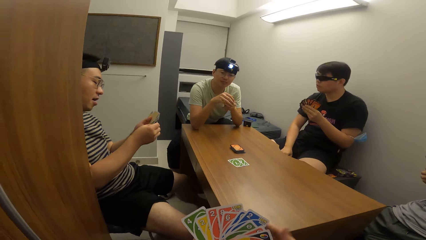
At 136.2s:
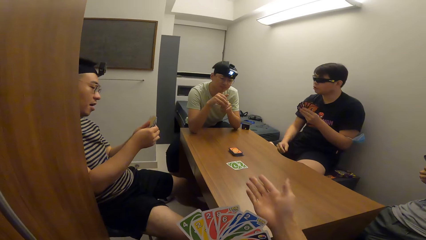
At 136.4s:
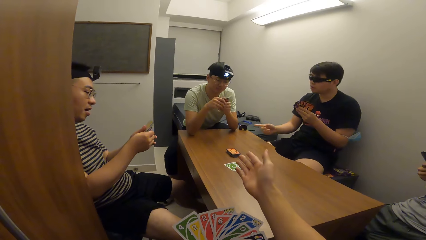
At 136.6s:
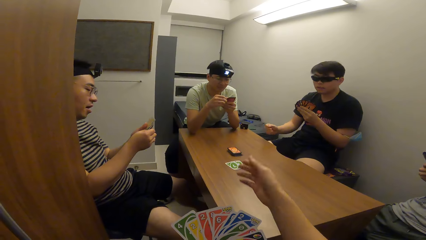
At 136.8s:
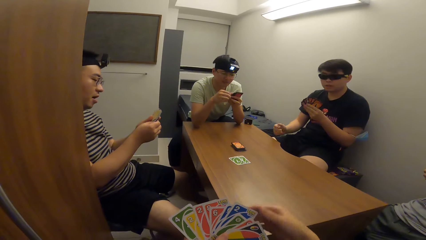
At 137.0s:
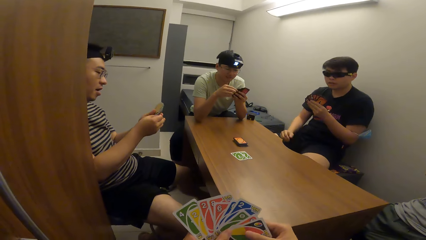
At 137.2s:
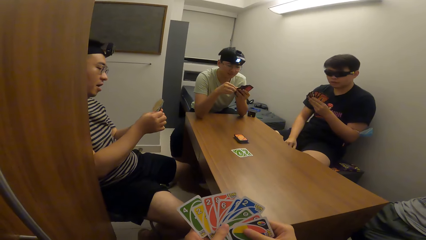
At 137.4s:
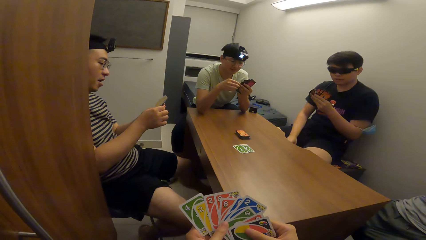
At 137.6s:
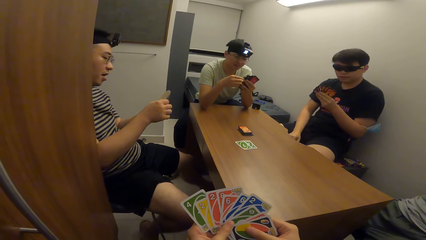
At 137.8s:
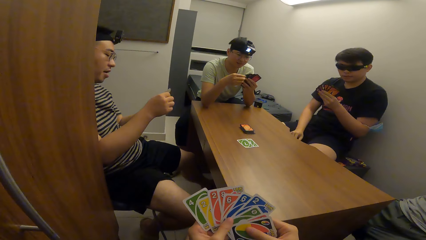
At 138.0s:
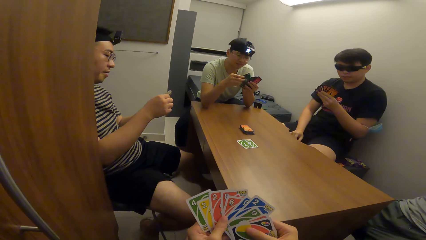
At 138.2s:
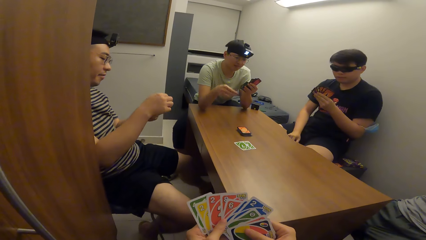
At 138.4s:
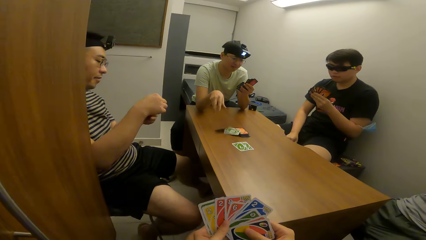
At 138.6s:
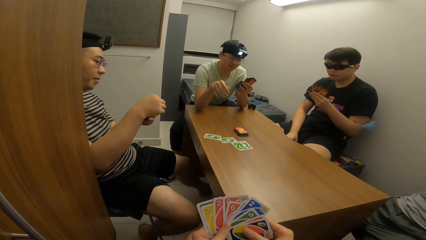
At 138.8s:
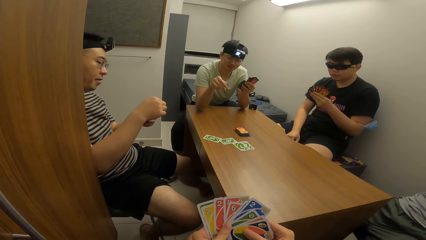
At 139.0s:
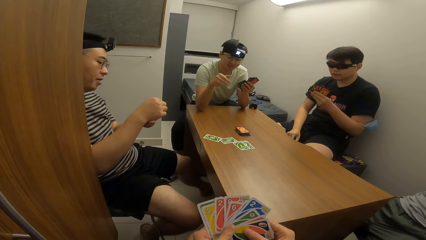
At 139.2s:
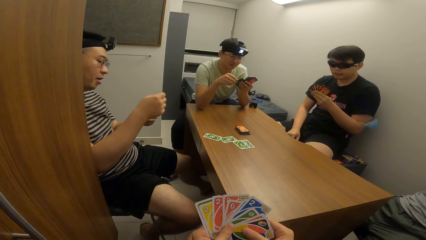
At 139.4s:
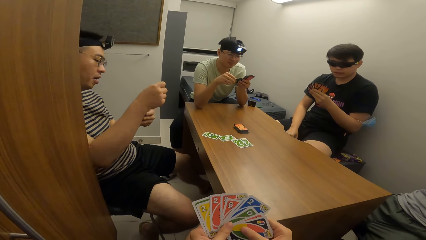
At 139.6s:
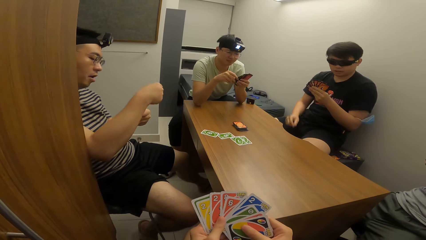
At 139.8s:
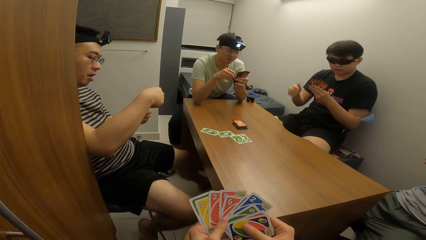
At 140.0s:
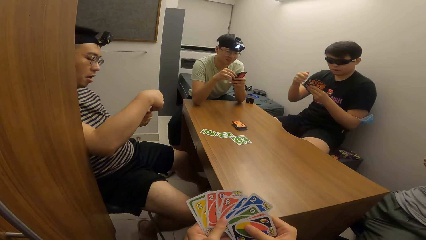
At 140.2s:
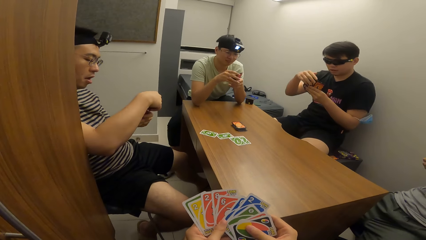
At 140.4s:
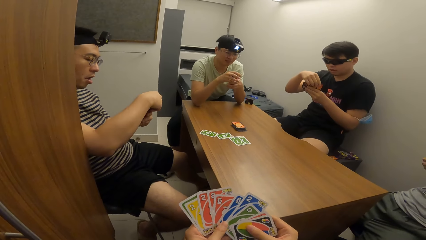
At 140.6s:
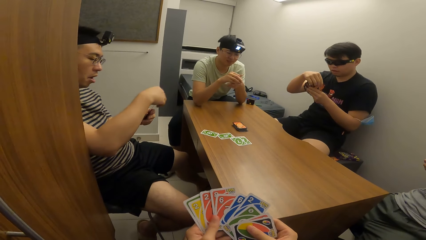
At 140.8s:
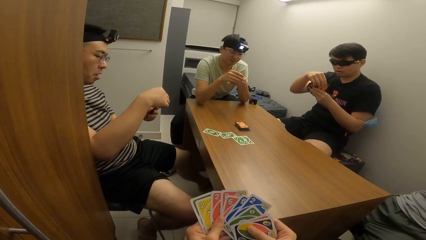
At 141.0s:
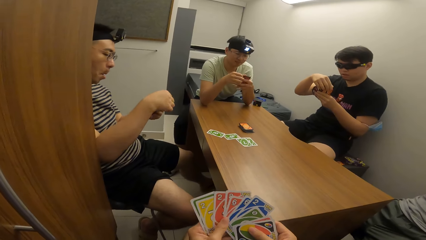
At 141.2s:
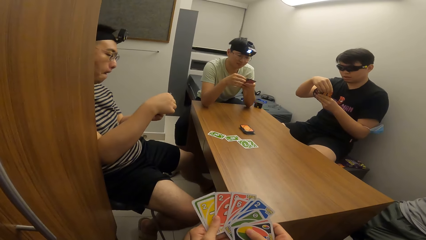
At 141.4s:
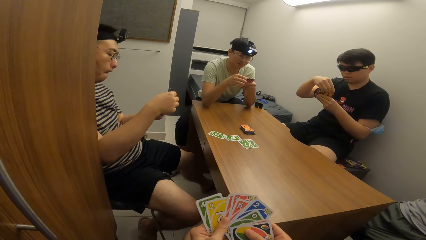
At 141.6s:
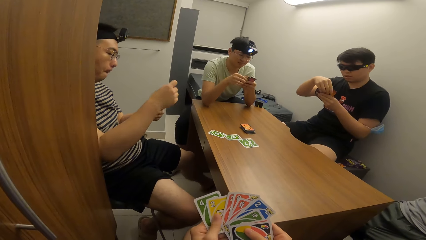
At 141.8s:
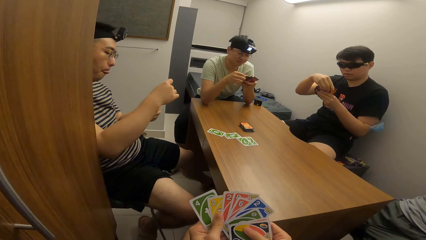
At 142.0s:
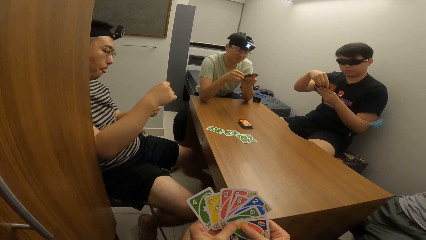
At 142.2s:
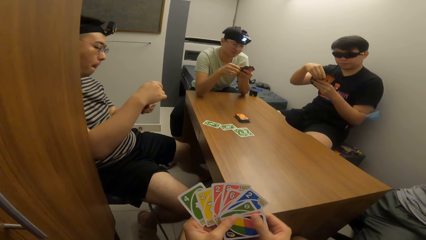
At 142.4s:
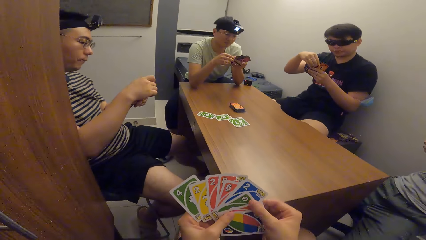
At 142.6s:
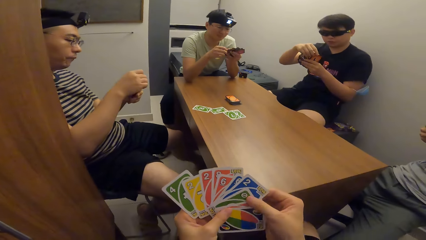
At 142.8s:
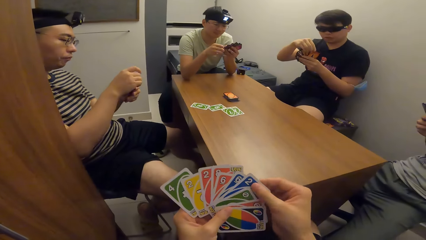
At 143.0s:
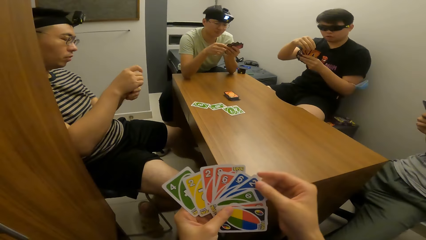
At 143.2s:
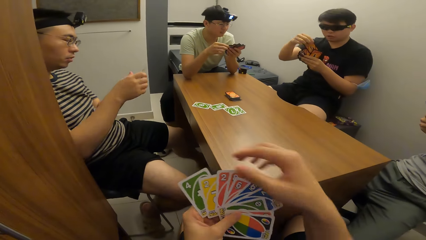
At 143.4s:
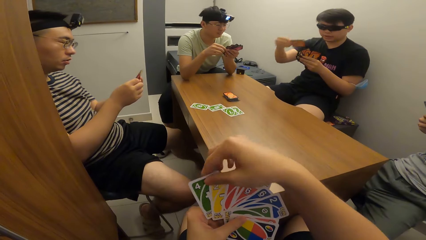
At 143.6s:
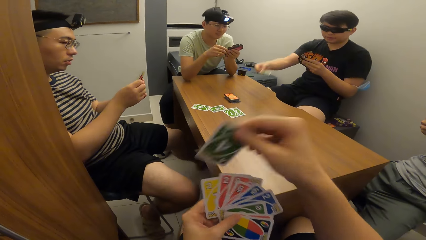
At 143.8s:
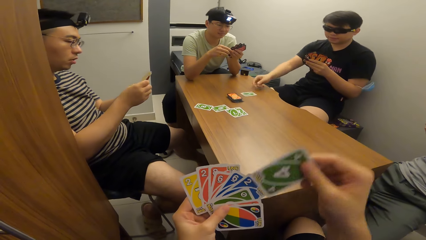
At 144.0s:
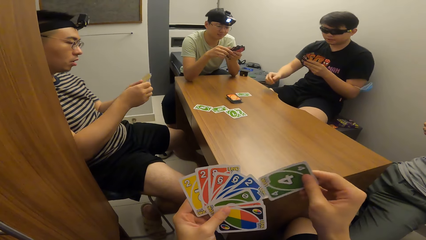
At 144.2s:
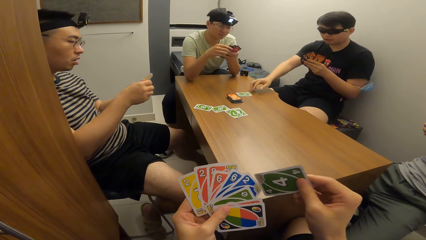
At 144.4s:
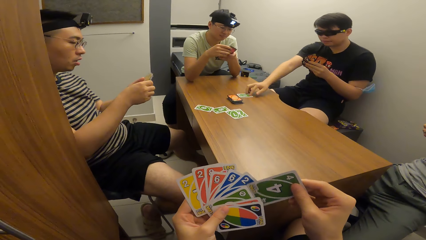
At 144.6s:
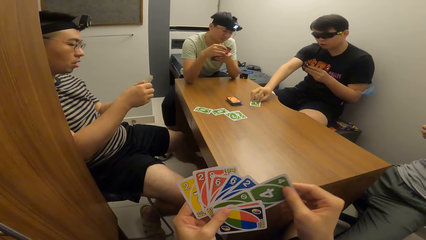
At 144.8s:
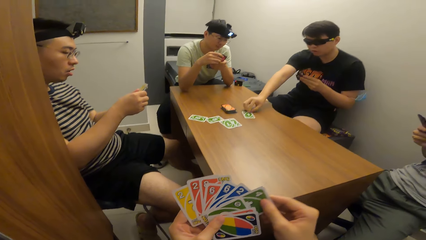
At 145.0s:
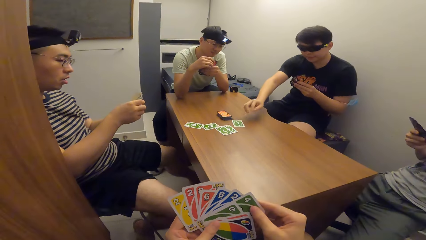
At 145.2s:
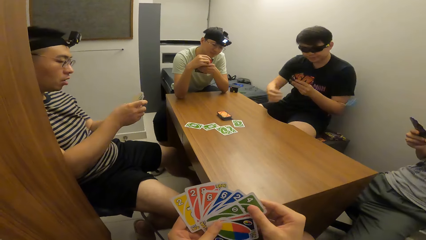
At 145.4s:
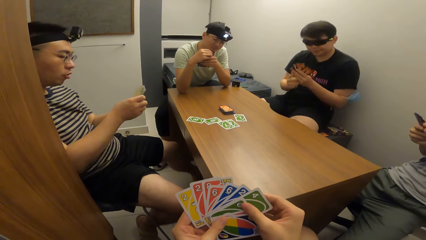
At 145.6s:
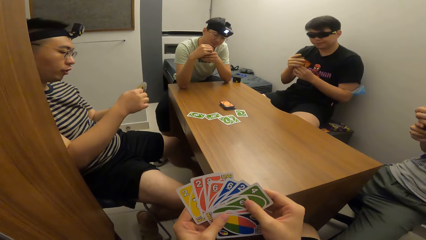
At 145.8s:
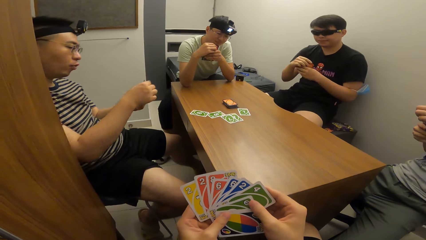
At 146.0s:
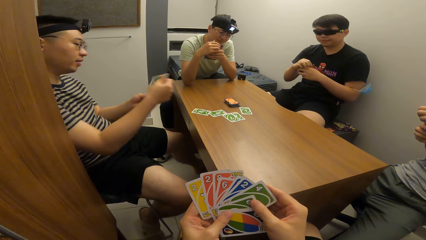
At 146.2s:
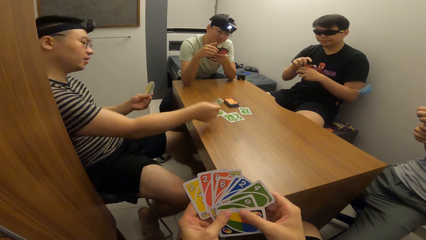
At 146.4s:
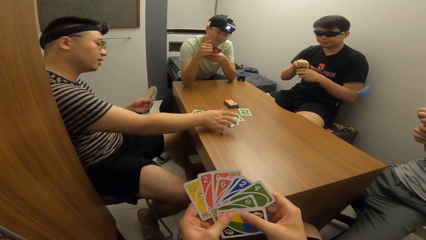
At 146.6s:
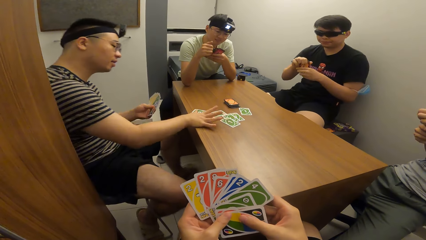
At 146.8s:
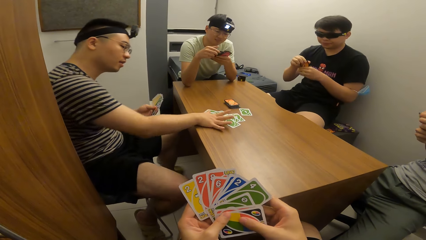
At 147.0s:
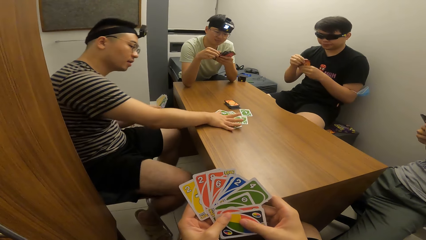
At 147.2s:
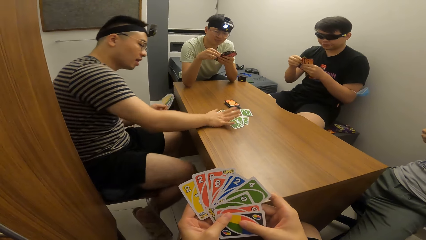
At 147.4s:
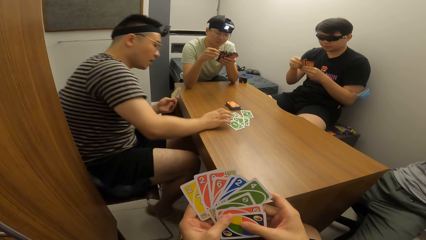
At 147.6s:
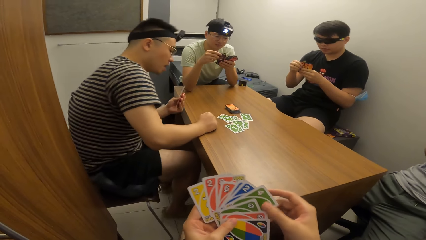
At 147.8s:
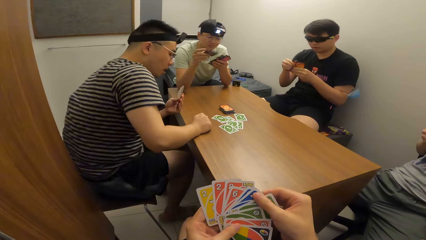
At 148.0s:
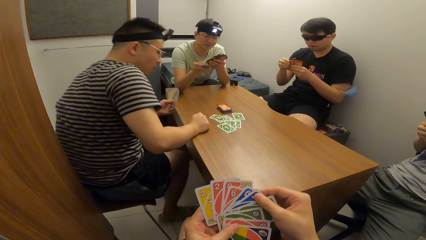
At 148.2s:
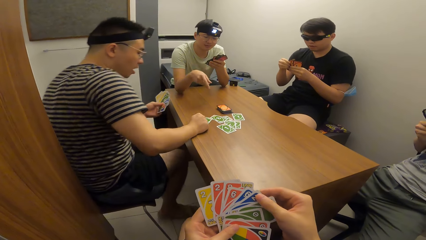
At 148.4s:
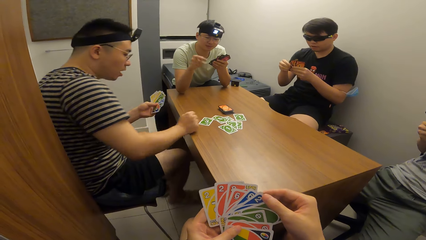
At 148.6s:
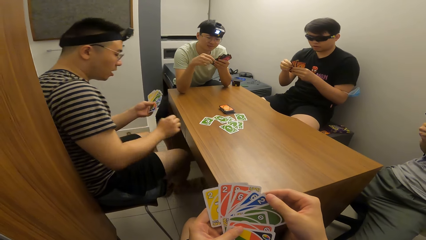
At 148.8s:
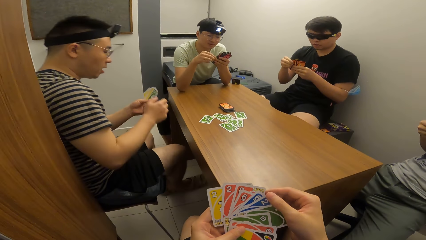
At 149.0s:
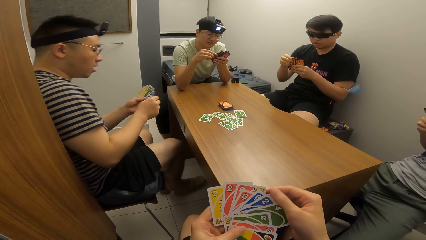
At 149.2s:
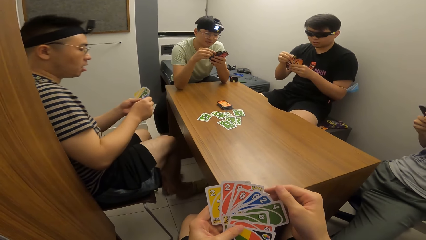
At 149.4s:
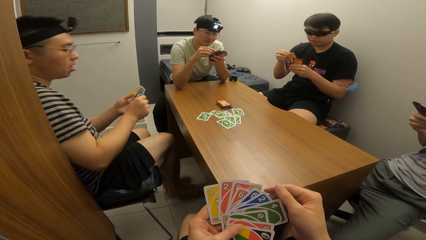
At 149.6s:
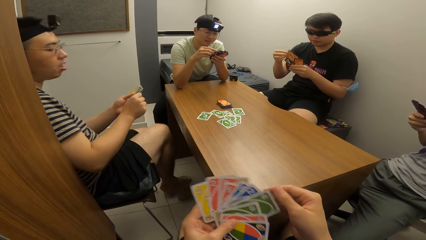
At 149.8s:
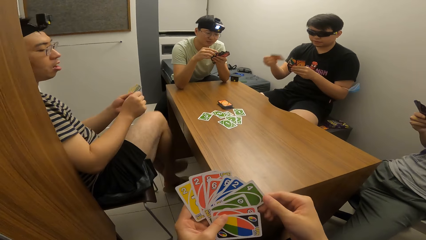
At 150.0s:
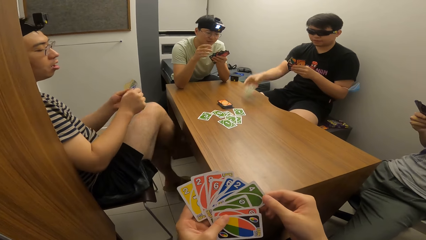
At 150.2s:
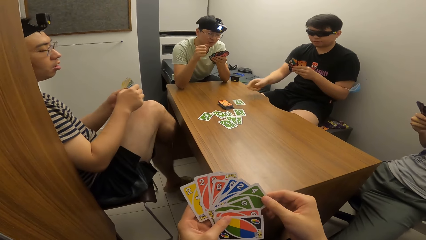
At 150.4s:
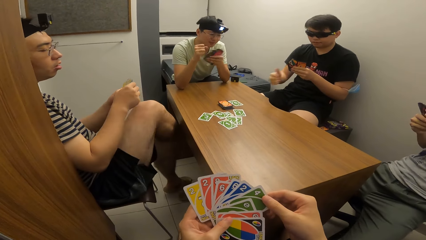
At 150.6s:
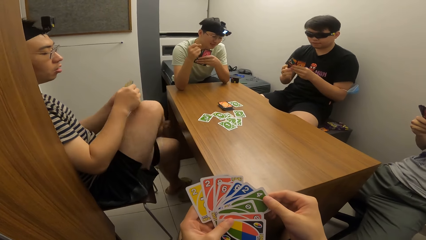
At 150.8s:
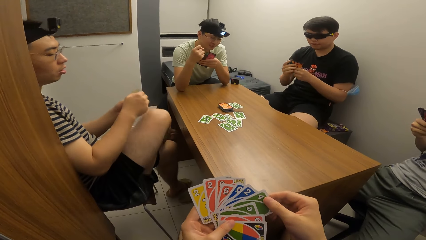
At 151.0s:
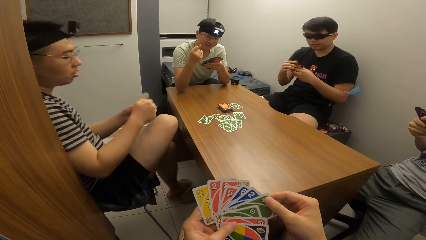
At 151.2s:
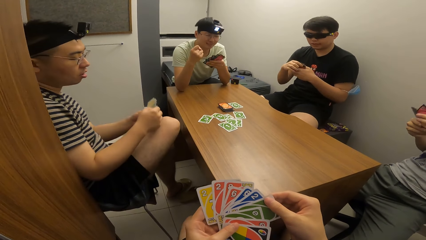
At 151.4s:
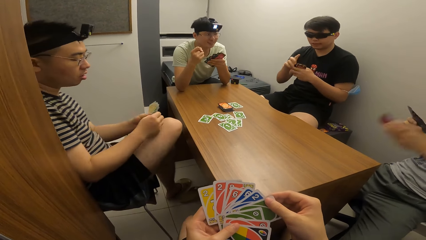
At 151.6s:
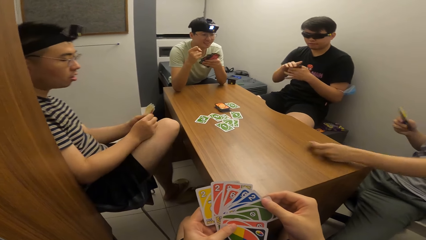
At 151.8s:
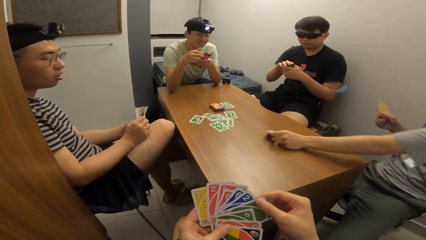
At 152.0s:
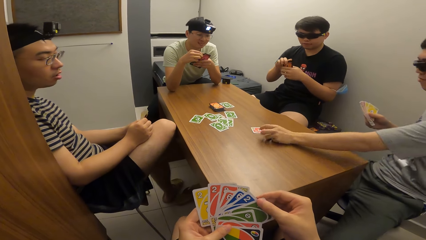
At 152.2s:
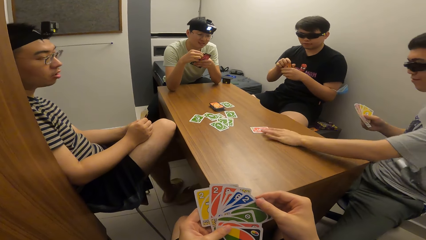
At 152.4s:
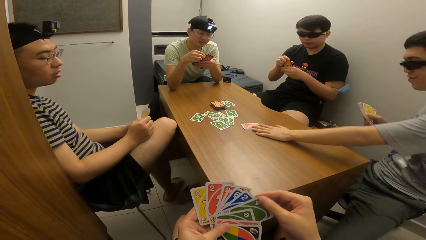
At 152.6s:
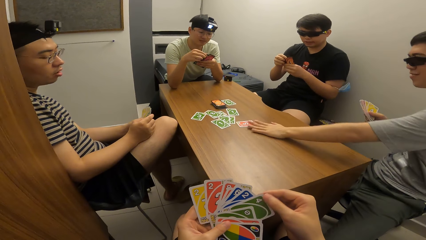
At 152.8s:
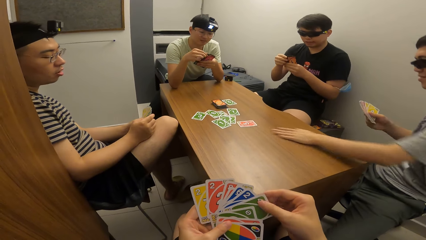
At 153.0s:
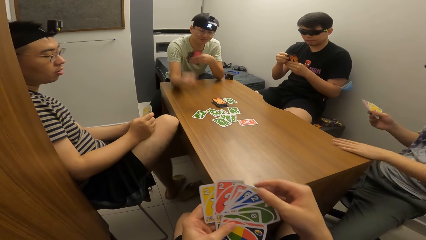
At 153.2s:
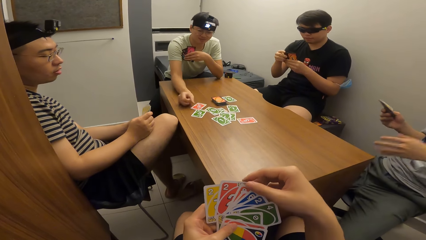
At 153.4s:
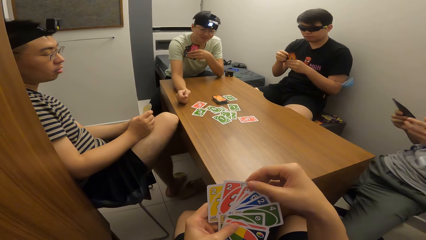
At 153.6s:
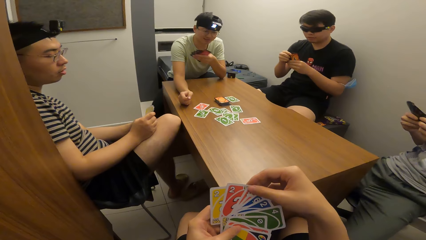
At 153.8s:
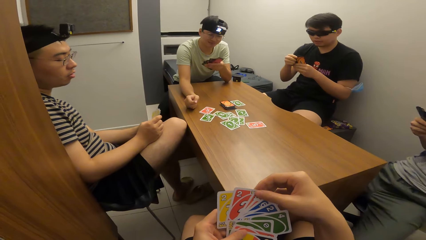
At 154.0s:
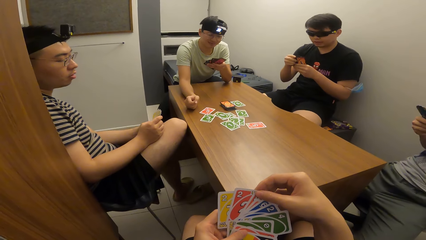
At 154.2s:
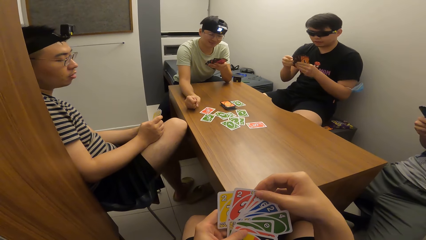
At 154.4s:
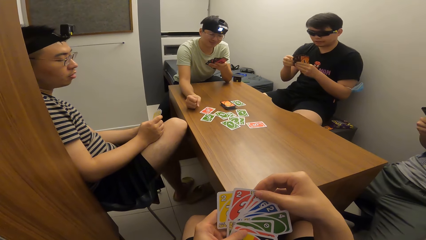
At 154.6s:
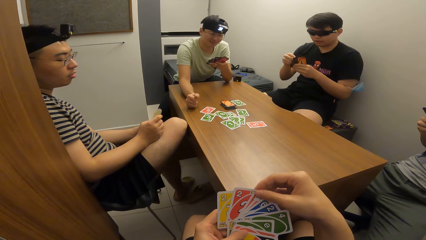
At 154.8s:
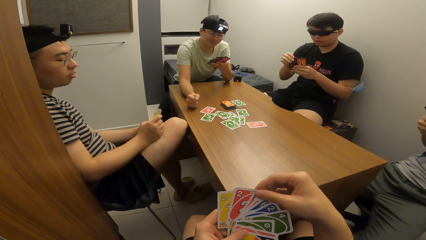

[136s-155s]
A man drops cards on the table with his right hand. Another man drops cards on the table with his right hand. The camera wearer moves a card. The second man moves a card. A third man drops cards on the table with his right hand, and moves the cards on the table with his right hand. The first man throws a card on the table with his right hand. The second man throws a card on the table with his right hand. A fourth man drops a card on the table with his left hand. The first man drops a card on the table with his right hand.
